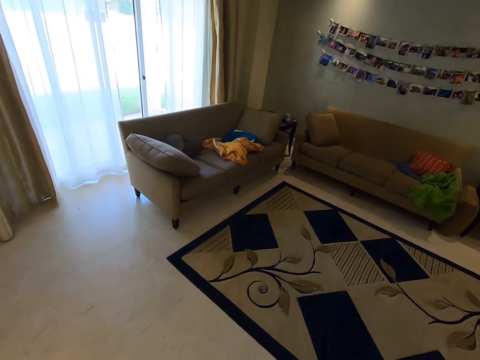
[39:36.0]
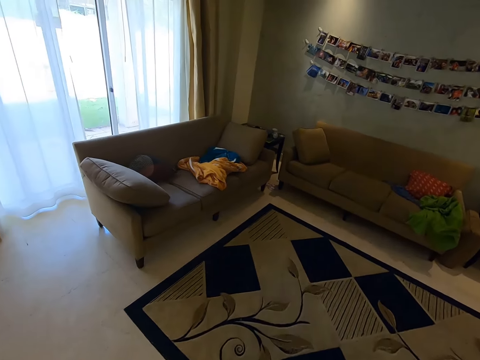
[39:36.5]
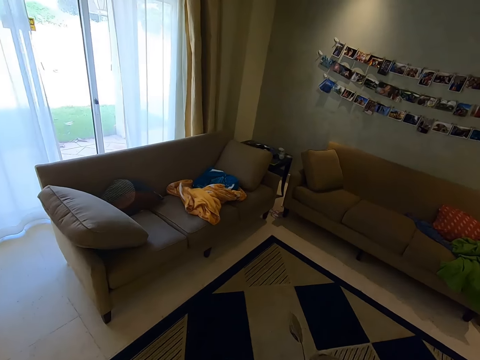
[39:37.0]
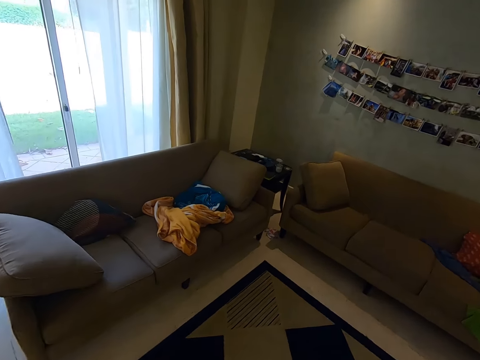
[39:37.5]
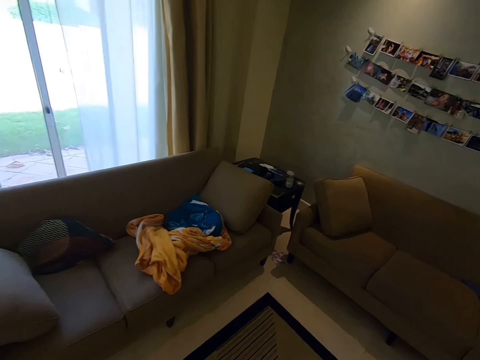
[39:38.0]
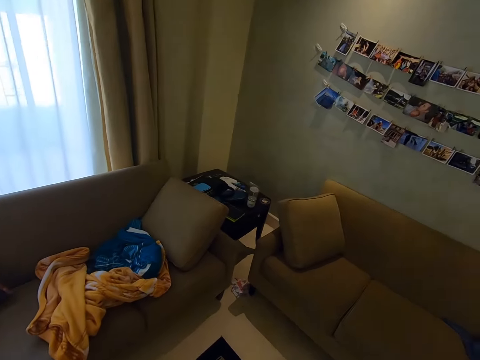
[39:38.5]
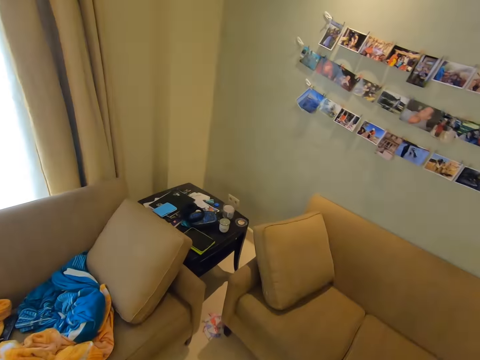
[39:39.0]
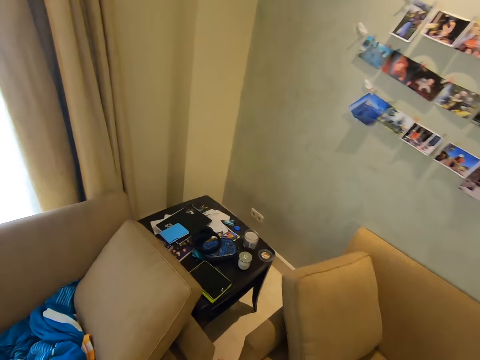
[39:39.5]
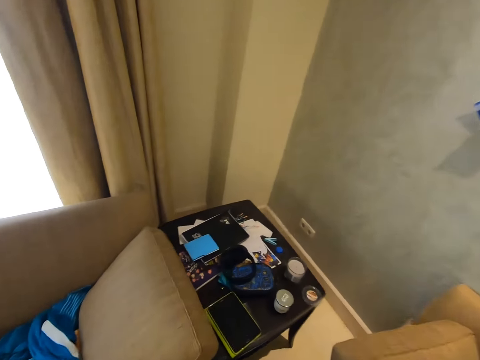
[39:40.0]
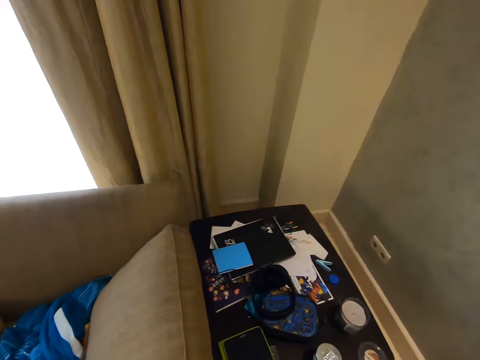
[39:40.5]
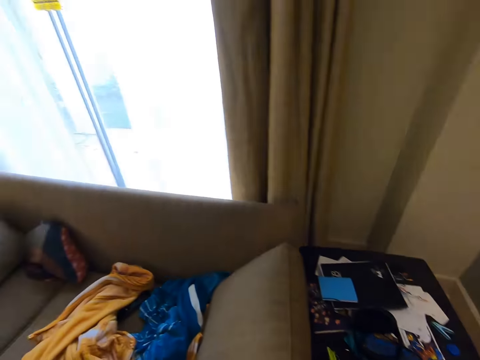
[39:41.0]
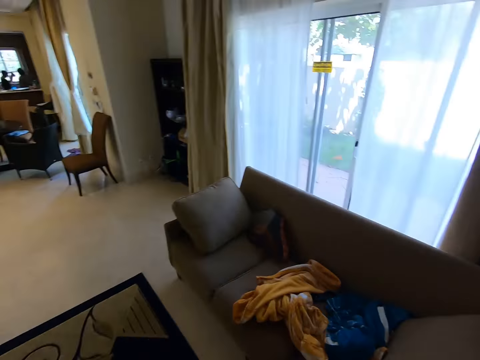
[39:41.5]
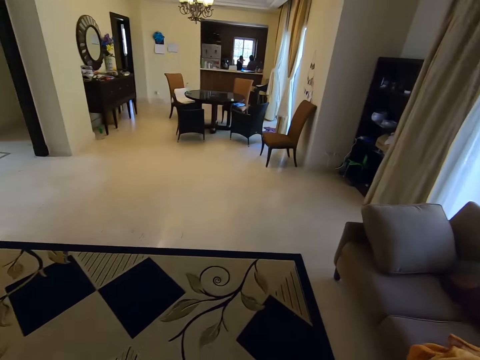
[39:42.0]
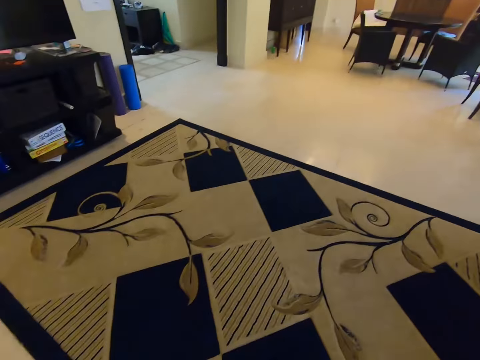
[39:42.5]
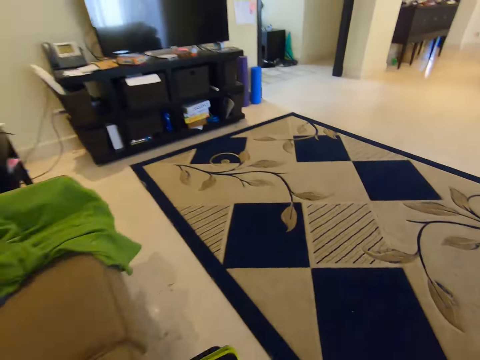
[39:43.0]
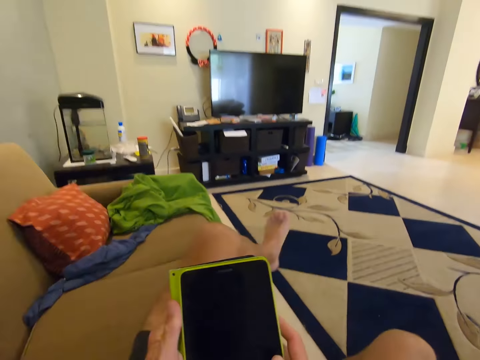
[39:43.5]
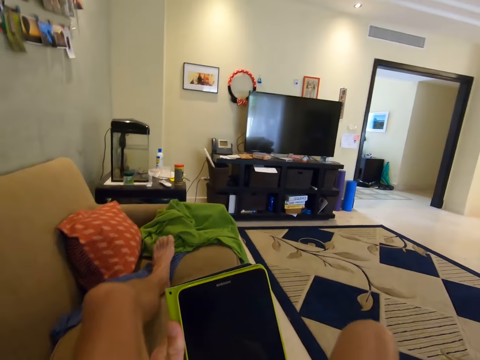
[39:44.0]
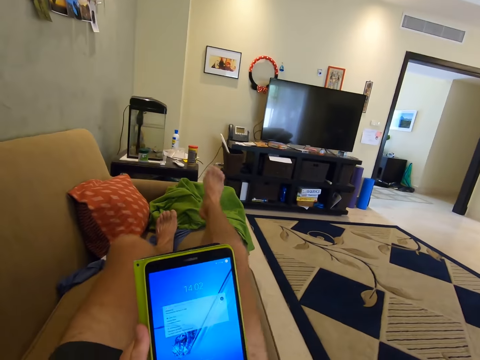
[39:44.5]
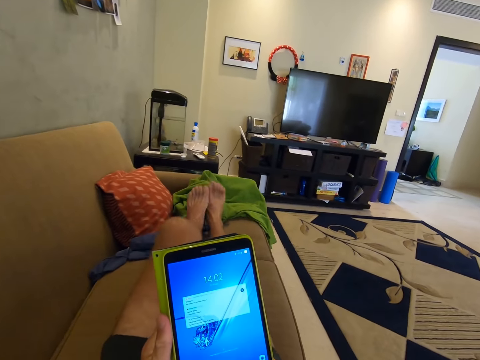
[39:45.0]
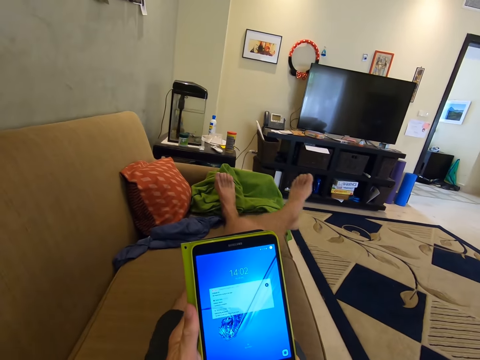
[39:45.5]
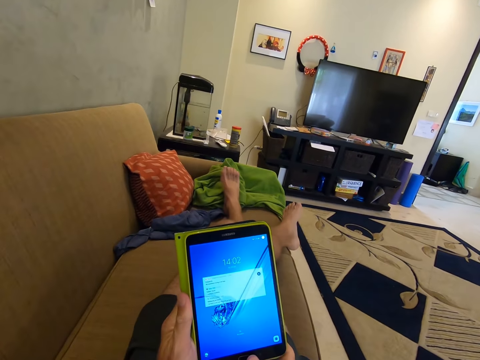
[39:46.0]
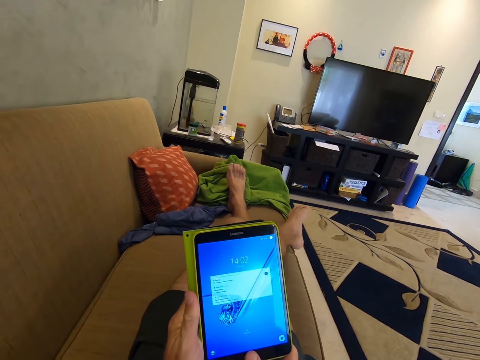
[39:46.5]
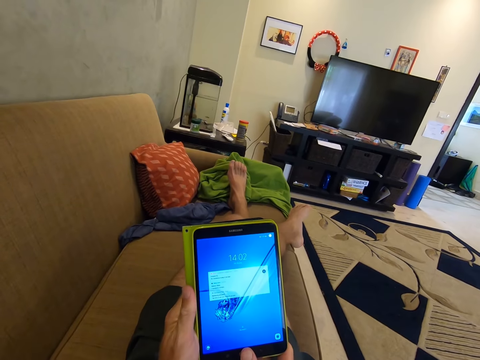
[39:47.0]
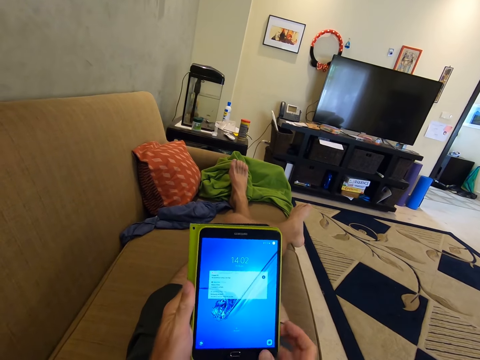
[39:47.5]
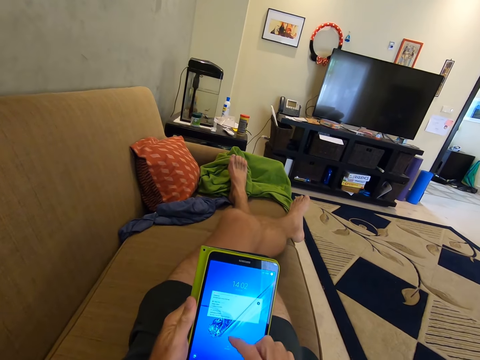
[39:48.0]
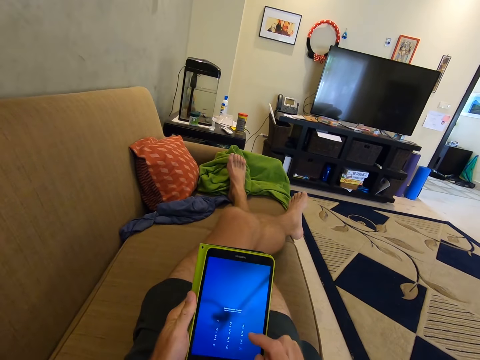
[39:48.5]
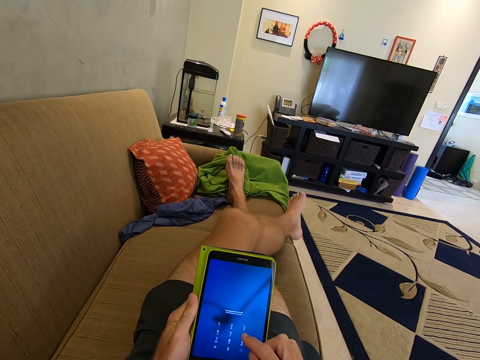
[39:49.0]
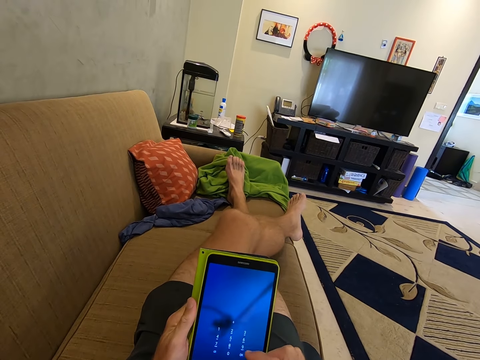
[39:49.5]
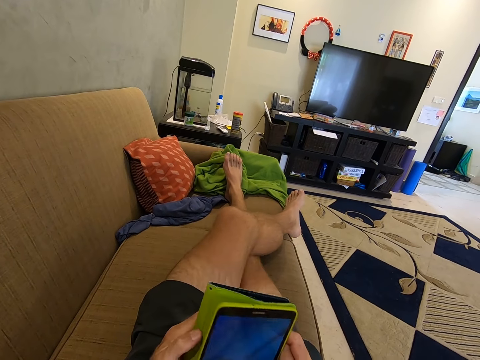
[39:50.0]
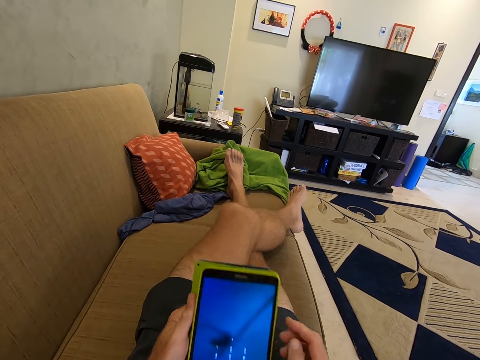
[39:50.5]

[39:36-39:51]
The camera wearer drops something on a table in the living area. They lay on a sofa. They use their phone on the sofa. They sit on the couch. They scroll their phone.

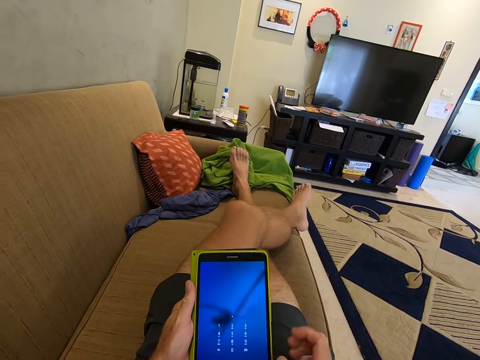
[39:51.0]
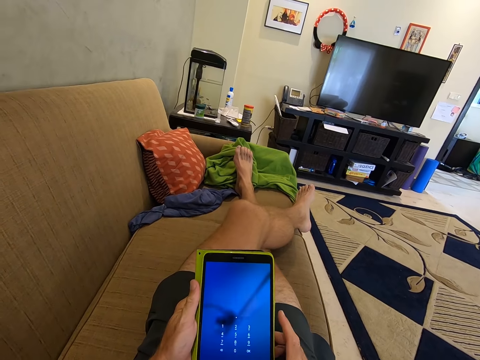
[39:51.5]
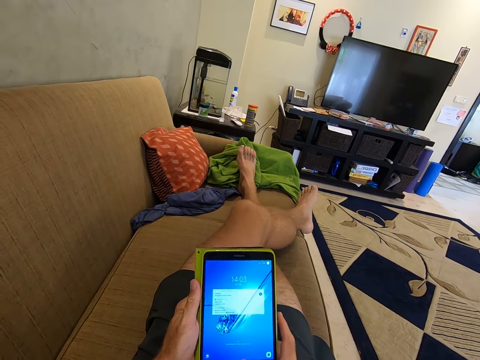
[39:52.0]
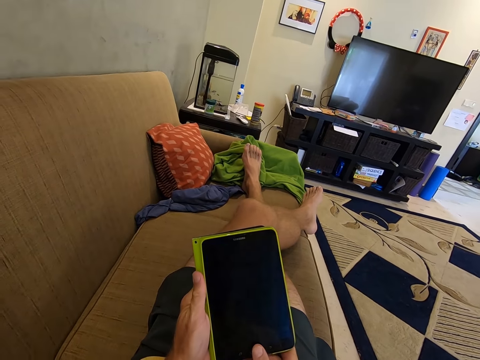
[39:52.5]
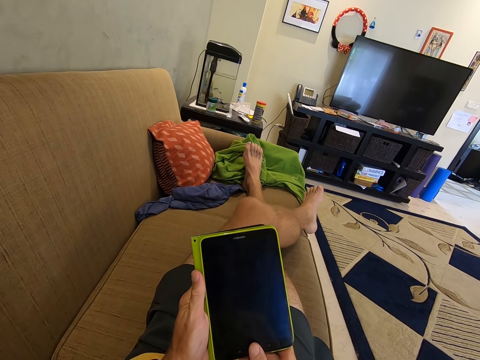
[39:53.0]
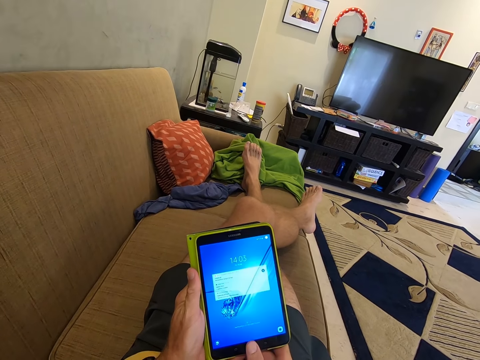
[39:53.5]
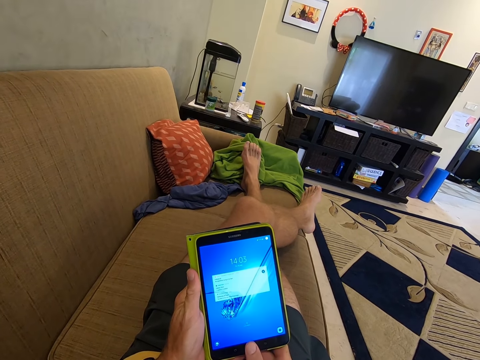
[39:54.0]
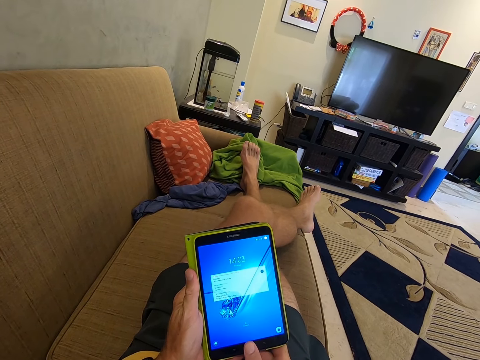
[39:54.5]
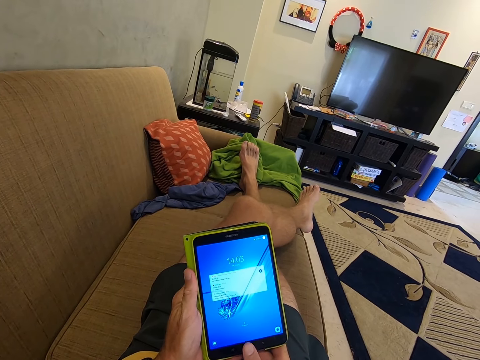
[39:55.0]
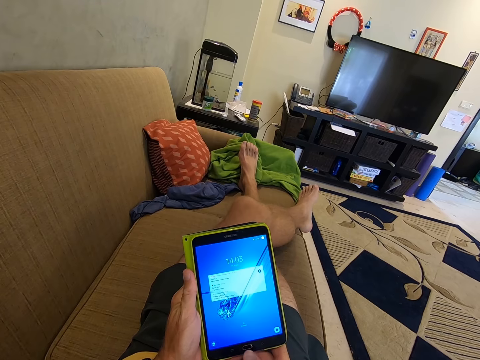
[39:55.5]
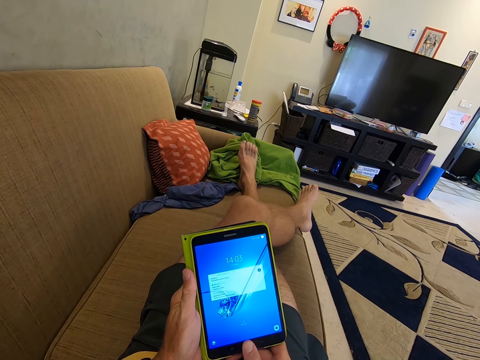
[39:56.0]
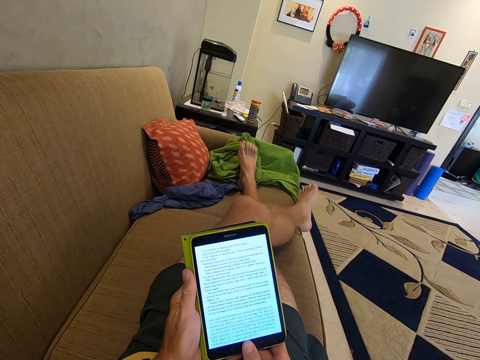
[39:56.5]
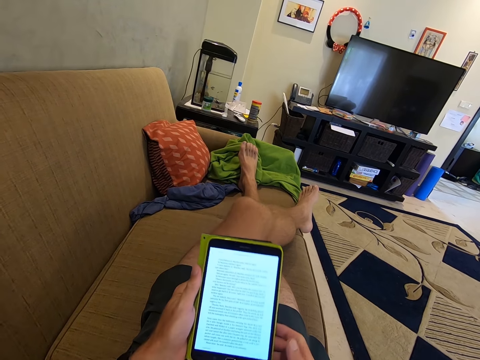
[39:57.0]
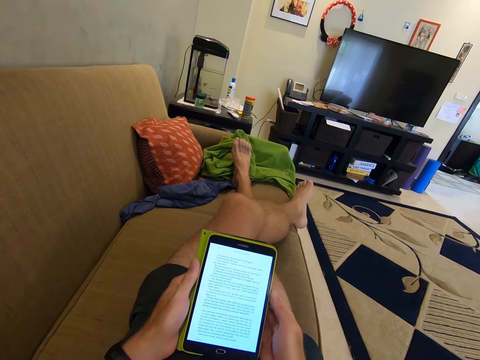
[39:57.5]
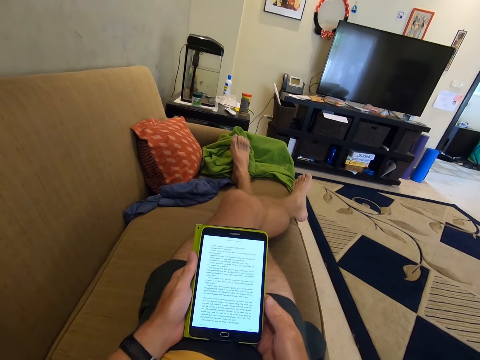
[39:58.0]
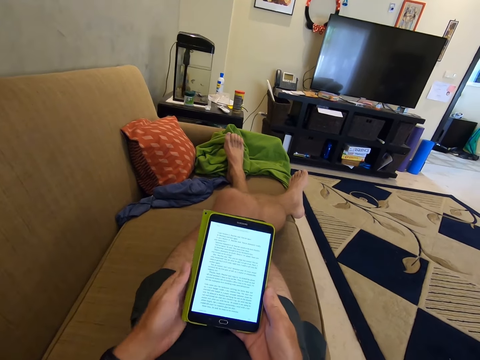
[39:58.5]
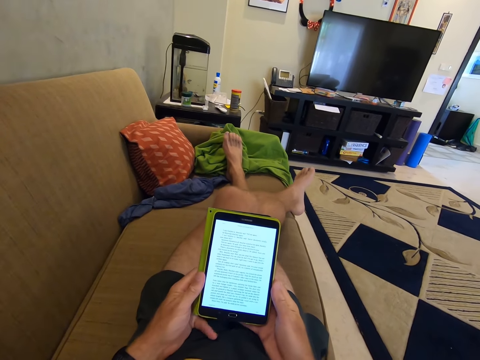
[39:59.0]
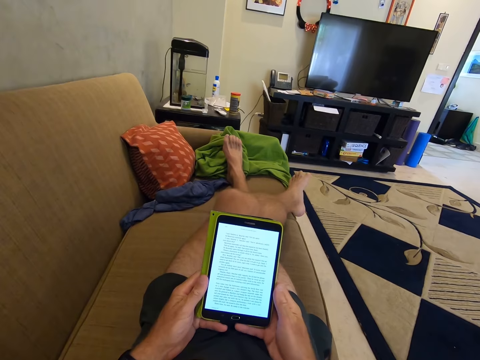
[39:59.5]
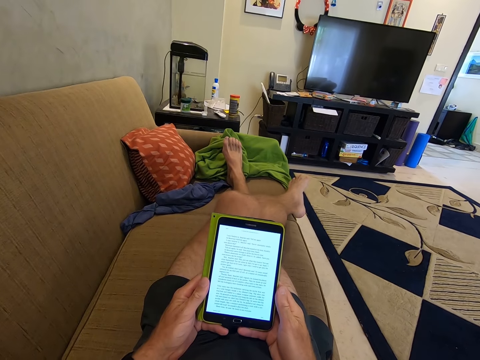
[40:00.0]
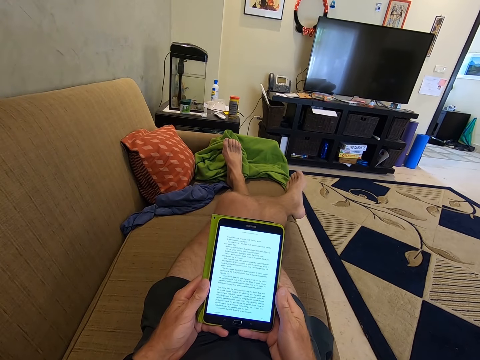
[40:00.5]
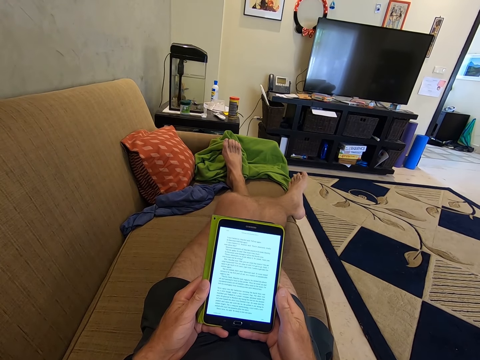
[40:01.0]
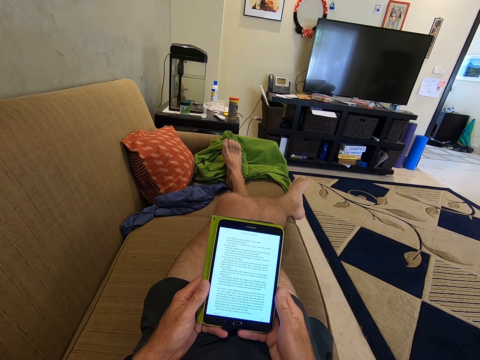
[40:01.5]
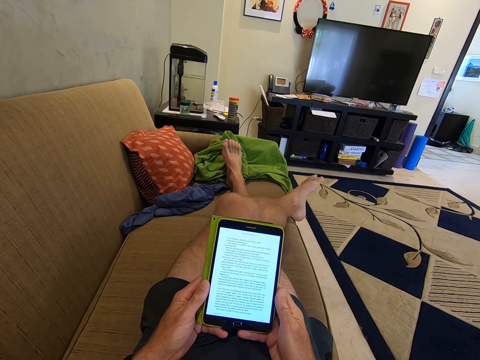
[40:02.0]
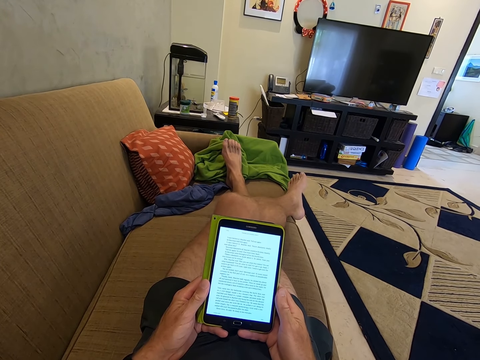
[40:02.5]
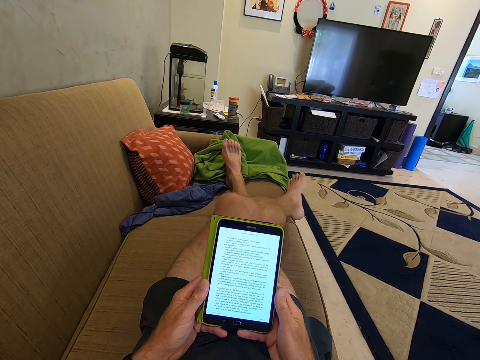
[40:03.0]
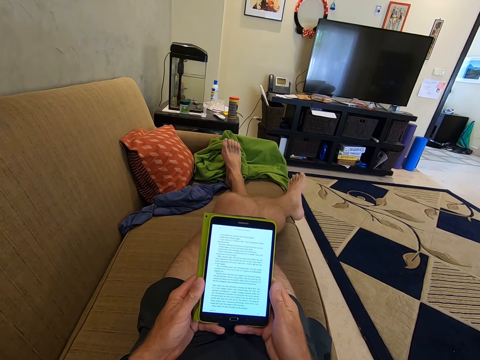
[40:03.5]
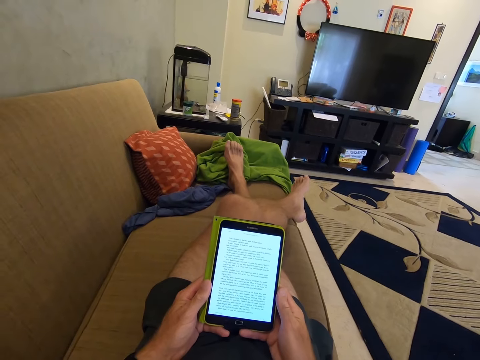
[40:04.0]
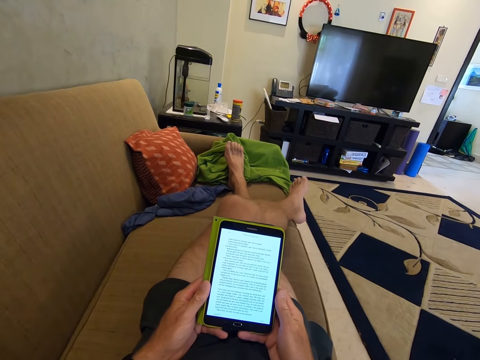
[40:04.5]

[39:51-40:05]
The camera wearer reads on the phone.
